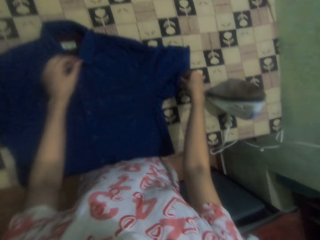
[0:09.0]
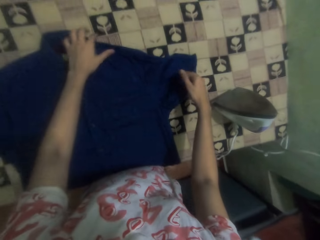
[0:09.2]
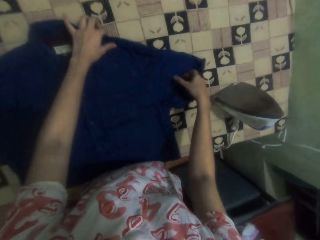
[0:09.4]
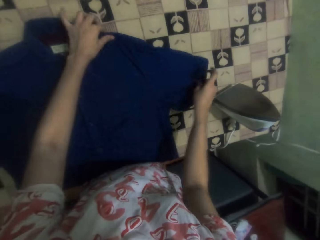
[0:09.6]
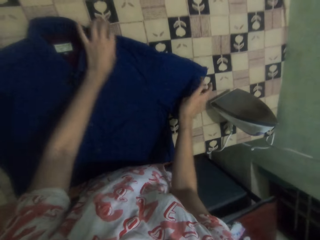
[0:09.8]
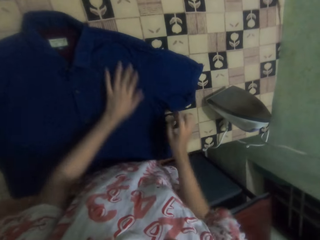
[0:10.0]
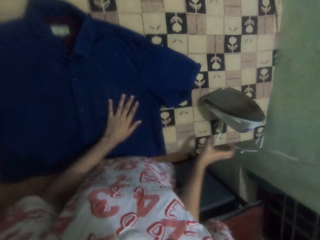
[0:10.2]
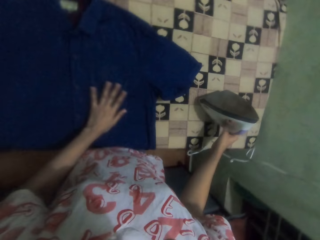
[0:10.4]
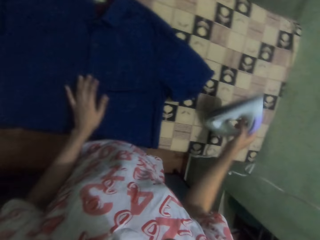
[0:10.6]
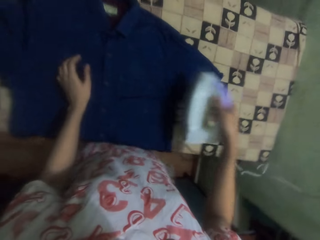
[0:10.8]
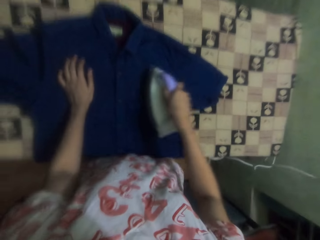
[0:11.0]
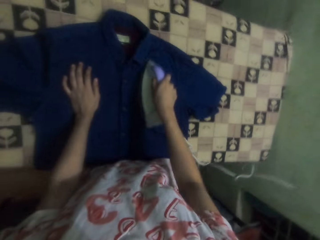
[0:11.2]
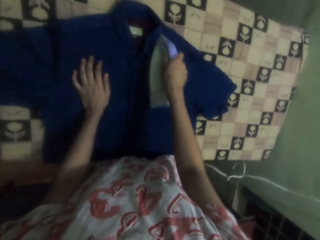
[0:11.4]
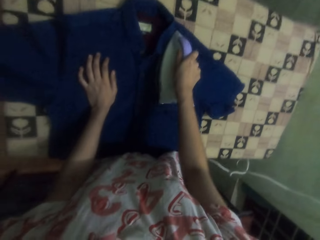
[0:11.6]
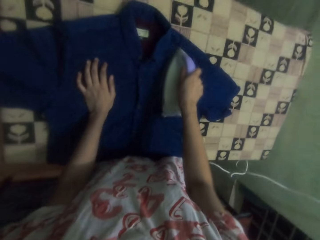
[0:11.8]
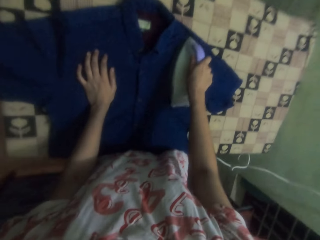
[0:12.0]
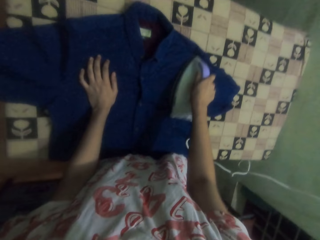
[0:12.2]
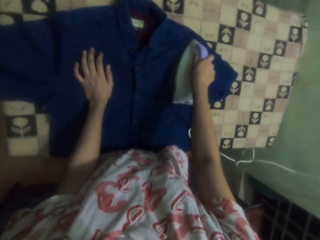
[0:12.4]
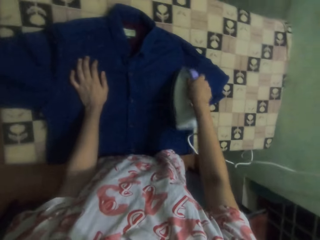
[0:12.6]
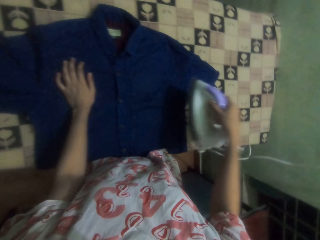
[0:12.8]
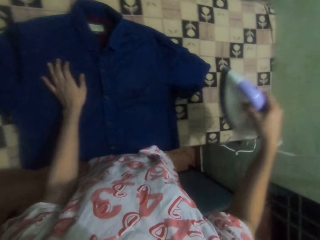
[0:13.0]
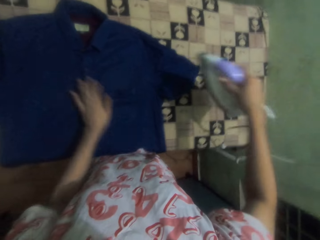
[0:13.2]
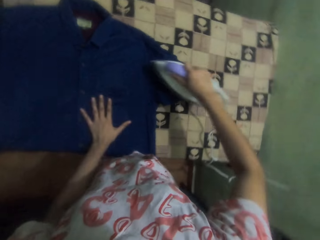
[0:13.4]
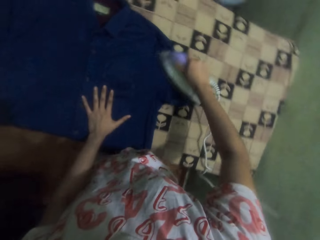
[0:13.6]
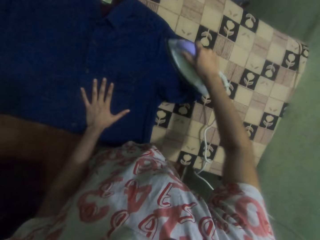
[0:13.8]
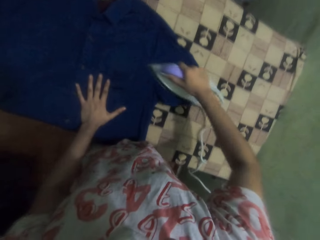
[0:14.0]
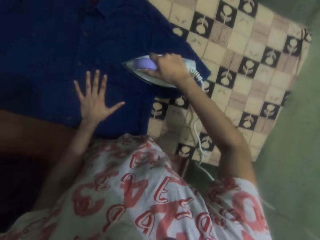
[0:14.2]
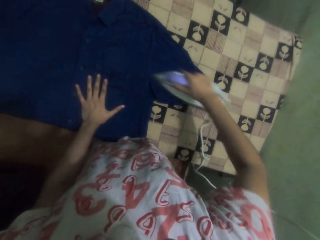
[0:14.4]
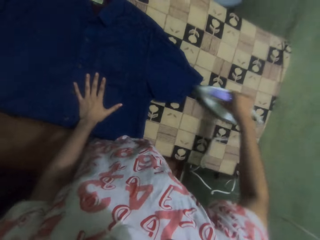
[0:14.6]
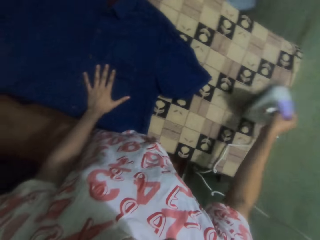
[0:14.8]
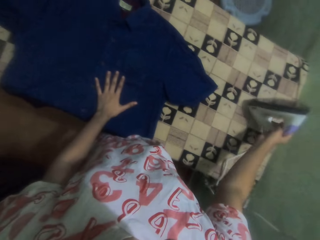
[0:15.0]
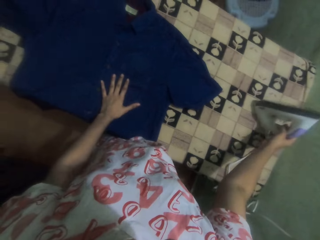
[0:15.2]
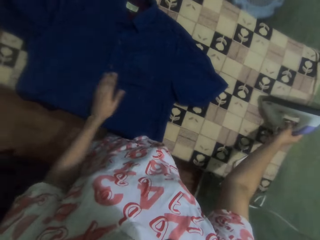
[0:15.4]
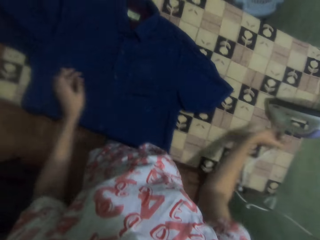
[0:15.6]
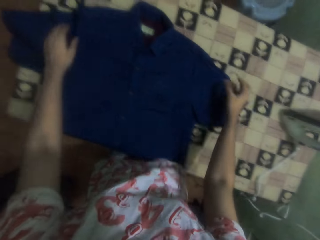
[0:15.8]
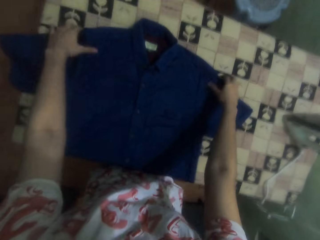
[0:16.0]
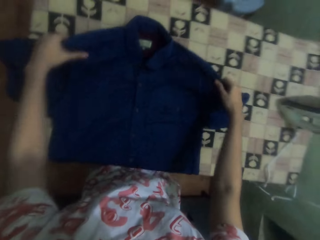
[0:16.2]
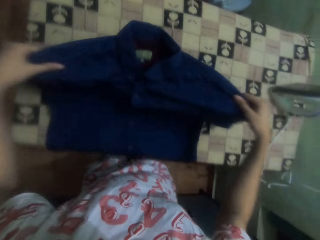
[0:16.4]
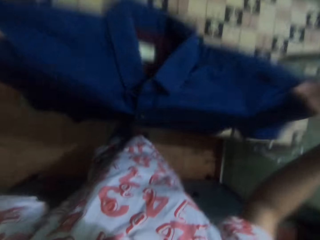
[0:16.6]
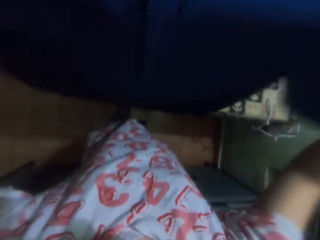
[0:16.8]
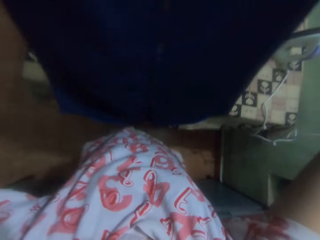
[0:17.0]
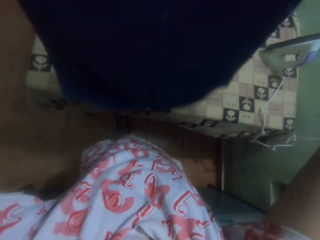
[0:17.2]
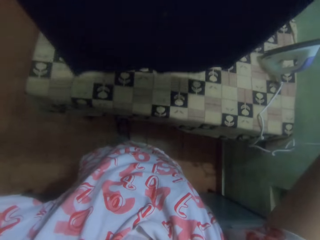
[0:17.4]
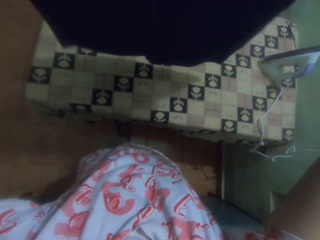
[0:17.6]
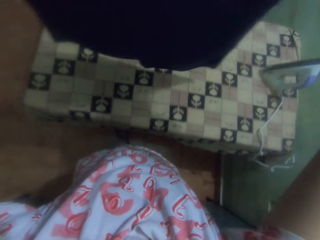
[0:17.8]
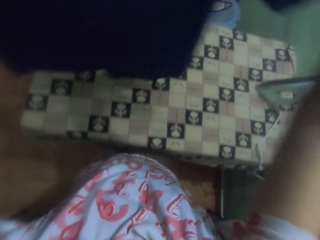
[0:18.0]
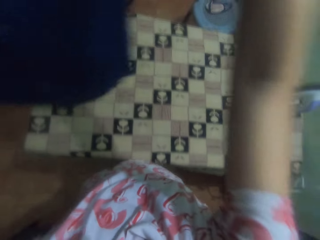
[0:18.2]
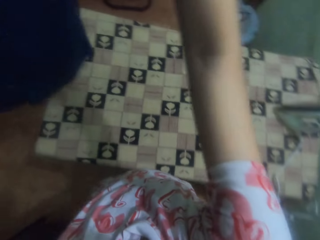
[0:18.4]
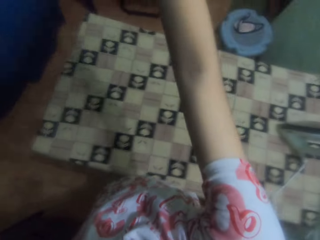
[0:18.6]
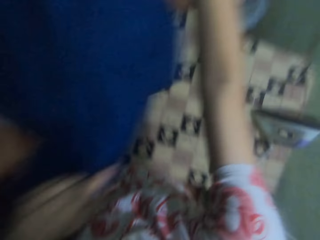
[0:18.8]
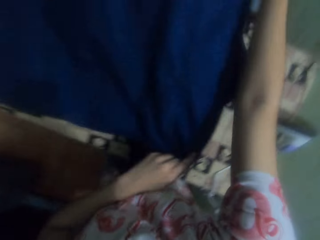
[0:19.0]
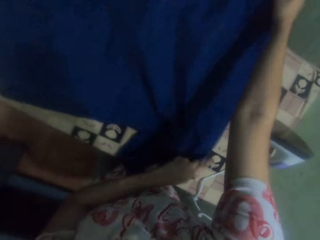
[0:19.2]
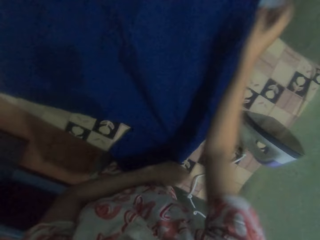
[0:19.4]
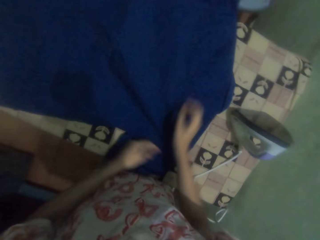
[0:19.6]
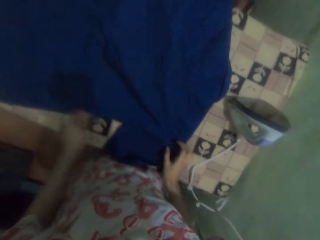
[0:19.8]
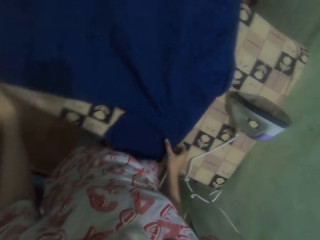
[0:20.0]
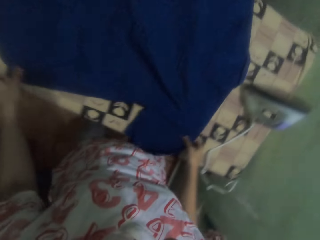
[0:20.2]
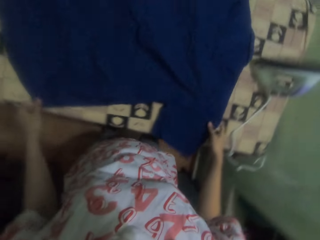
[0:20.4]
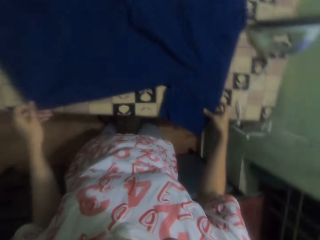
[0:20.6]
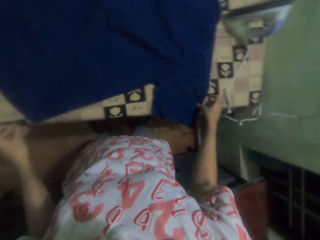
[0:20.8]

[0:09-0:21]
The camera wearer picks the iron box from the table. She irons the shirt with the iron box. She places the iron box on the table. She lifts the shirt from the table. She adjusts the shirt. She tilts the shirt with her hands. She places the shirt on the table.

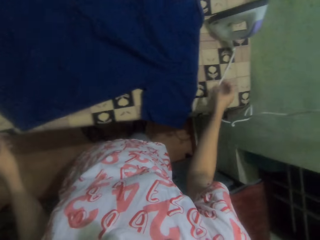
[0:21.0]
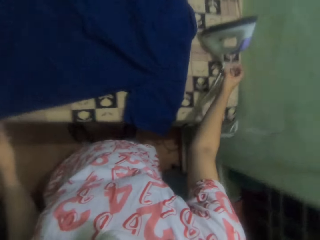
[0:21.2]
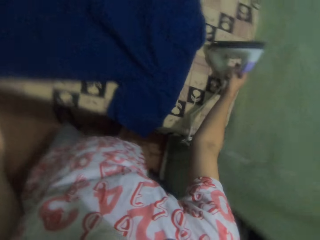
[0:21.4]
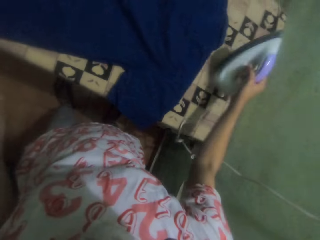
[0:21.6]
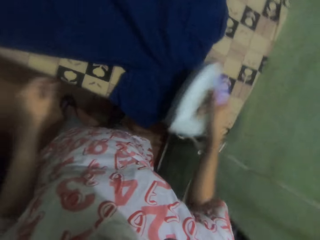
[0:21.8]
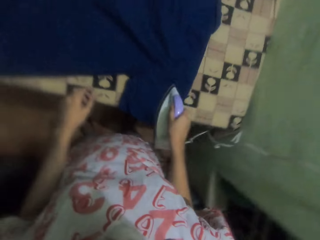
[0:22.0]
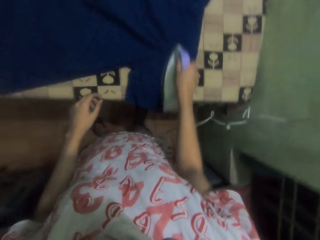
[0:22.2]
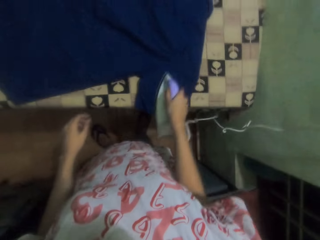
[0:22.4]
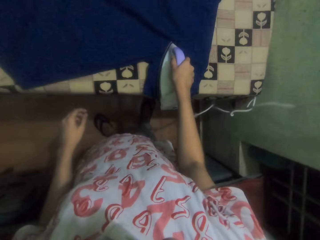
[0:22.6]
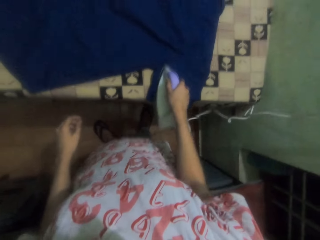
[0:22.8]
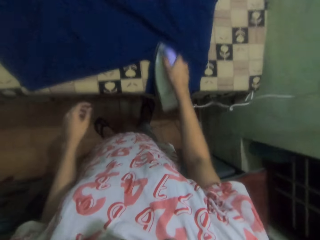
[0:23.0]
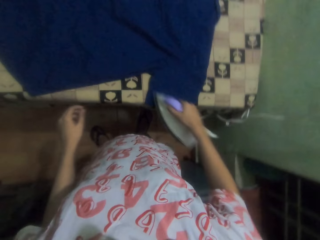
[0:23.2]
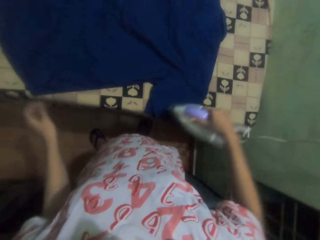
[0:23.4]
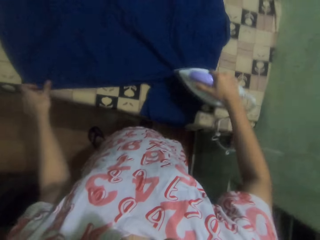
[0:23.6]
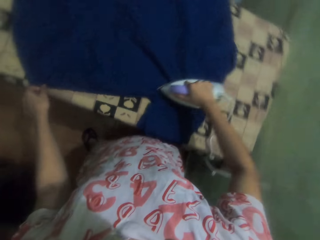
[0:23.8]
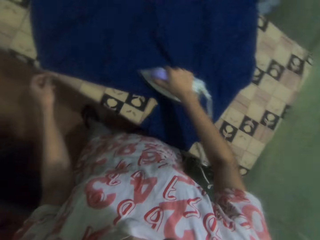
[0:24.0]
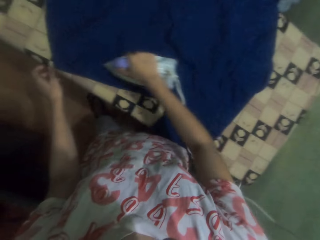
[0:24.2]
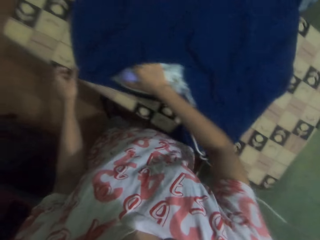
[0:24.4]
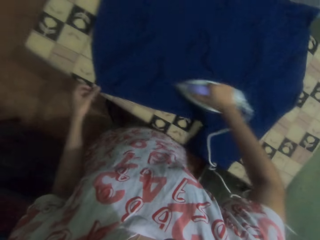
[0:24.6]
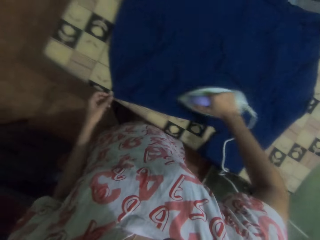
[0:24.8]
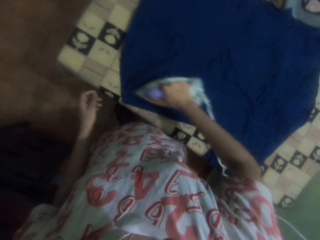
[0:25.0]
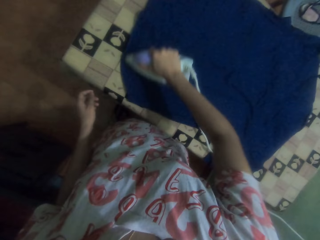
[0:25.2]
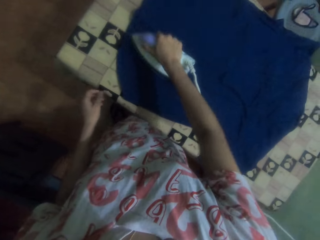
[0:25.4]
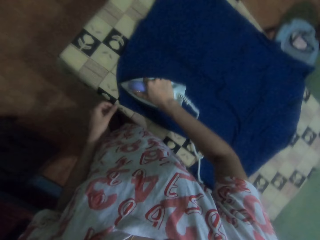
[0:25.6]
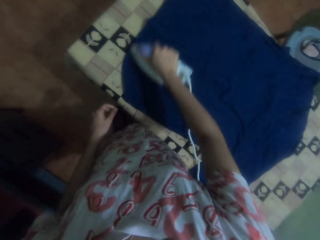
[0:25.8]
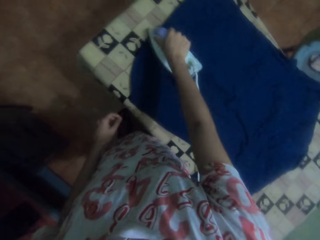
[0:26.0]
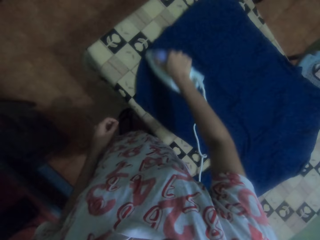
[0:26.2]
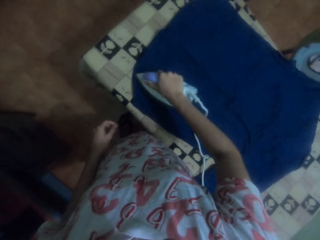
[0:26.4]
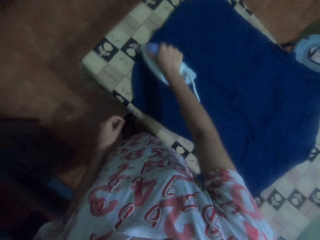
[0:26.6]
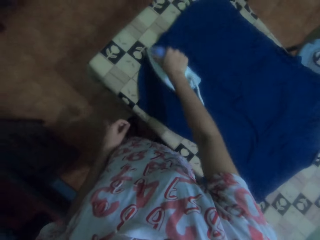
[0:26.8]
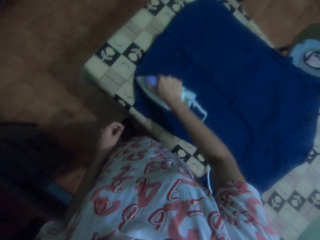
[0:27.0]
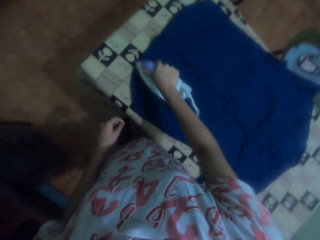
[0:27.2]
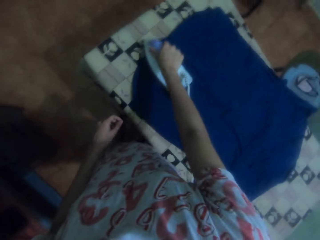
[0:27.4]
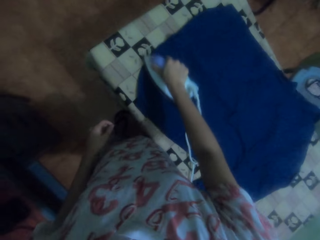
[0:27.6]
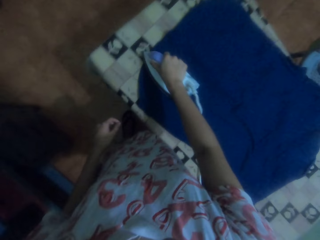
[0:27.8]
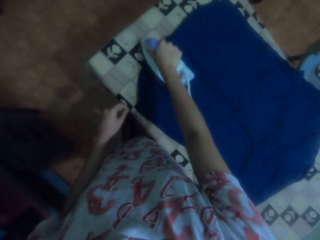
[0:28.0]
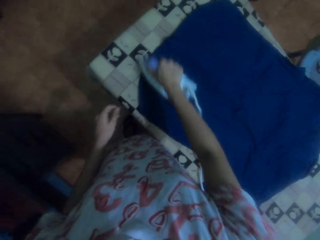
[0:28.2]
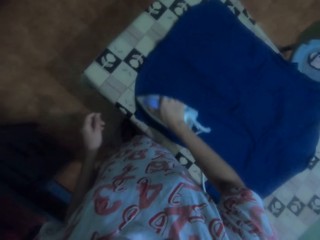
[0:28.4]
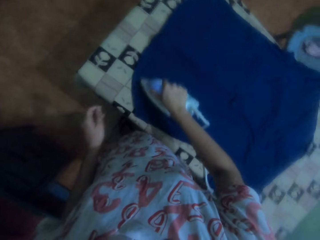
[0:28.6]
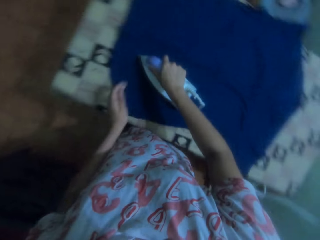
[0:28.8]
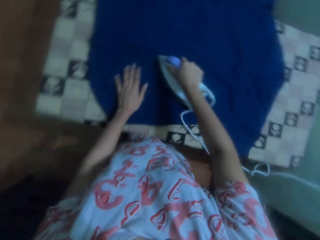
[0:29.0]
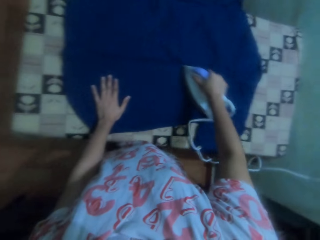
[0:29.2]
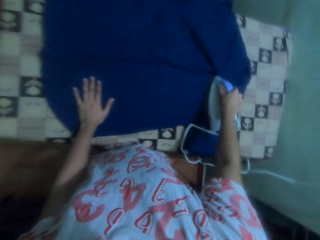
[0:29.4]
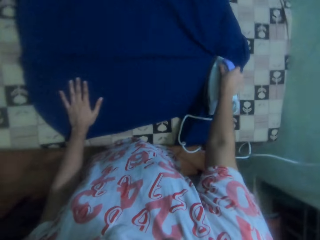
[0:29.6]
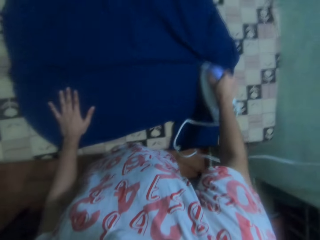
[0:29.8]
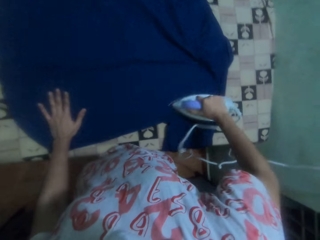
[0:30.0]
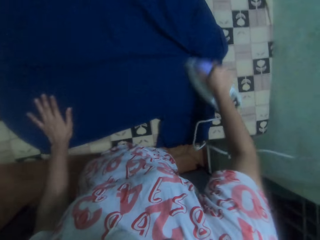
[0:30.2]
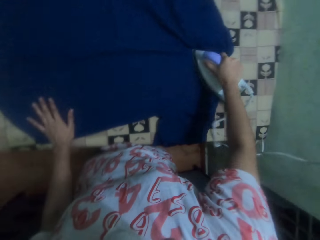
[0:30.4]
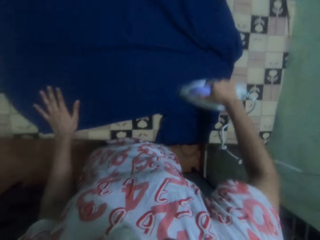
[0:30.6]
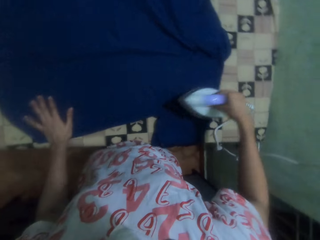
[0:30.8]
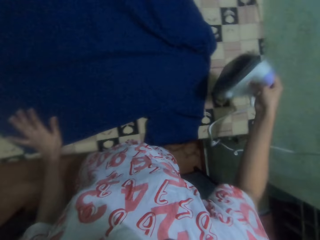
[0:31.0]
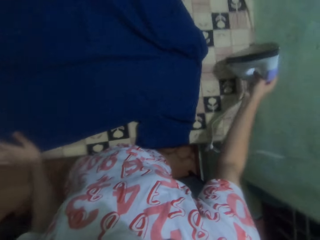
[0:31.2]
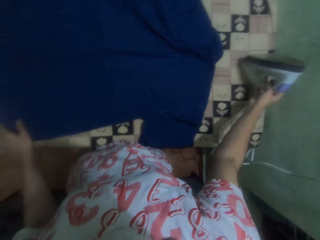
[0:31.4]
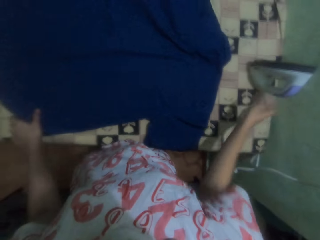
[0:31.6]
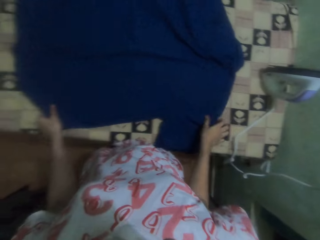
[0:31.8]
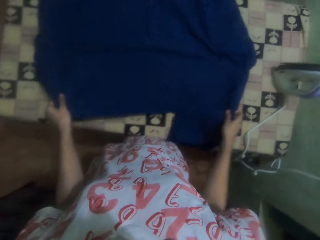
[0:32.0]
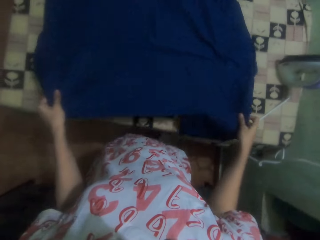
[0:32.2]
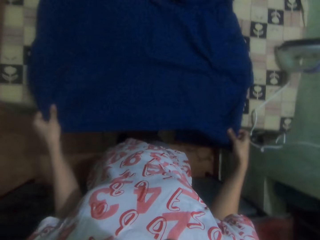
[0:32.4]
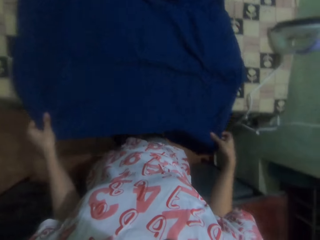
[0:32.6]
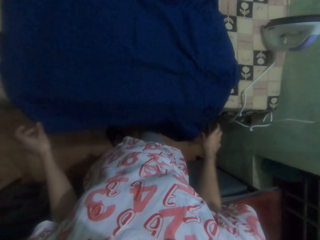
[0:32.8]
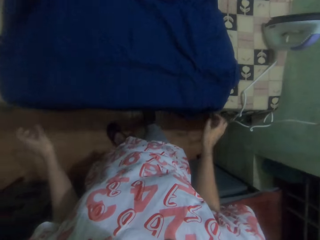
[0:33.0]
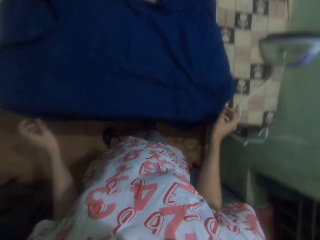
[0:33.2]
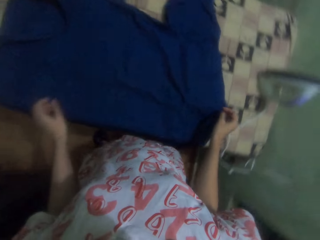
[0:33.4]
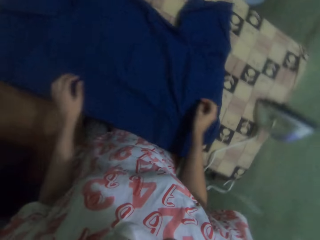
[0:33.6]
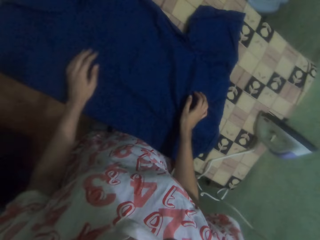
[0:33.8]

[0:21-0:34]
The camera wearer picks the iron box from the table. She irons the shirt with the iron box. She places her hand on the shirt. She irons the shirt with the iron box. She places the iron box on the table. She moves the shirt on the table.
